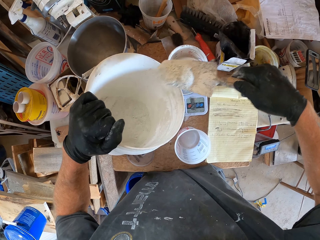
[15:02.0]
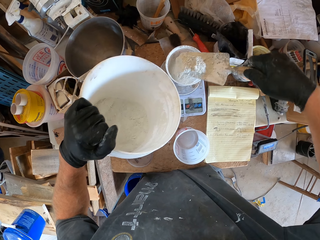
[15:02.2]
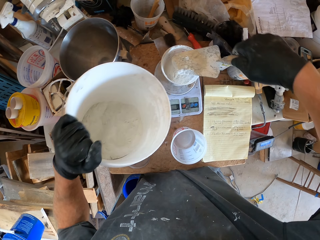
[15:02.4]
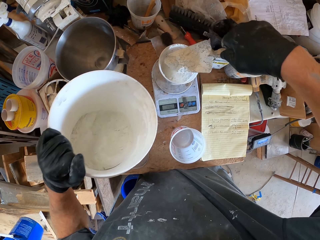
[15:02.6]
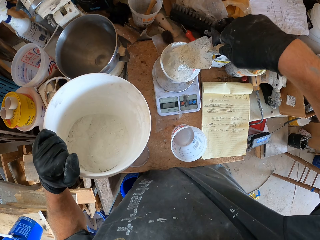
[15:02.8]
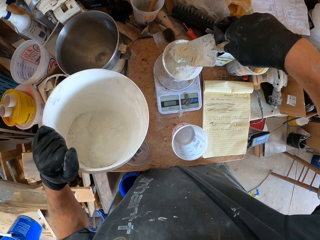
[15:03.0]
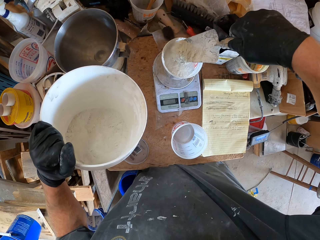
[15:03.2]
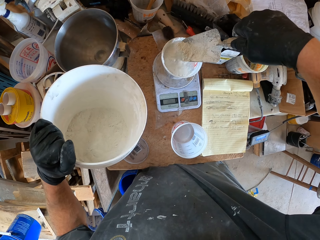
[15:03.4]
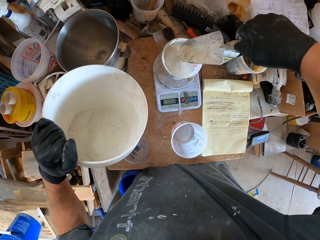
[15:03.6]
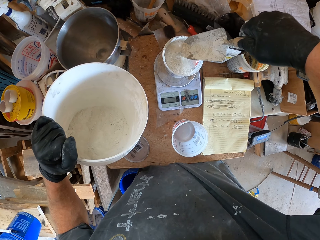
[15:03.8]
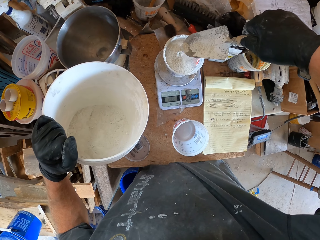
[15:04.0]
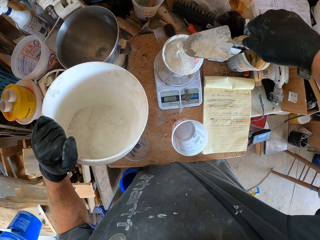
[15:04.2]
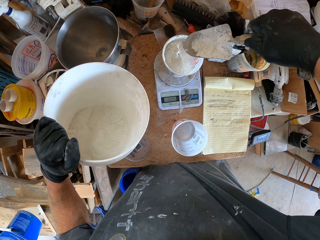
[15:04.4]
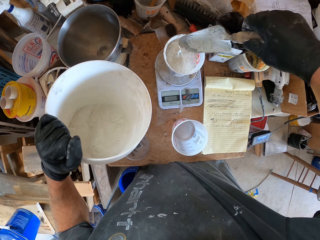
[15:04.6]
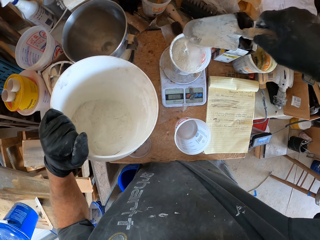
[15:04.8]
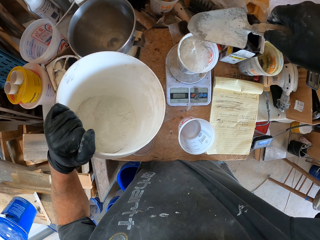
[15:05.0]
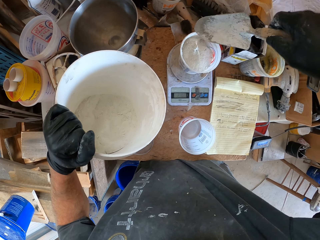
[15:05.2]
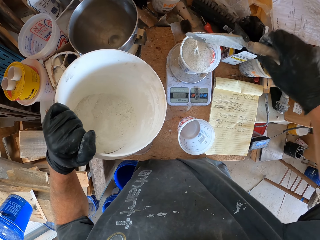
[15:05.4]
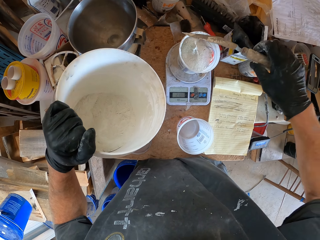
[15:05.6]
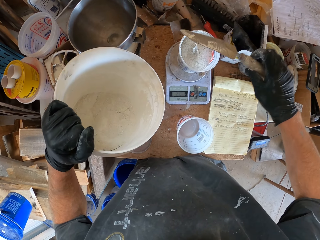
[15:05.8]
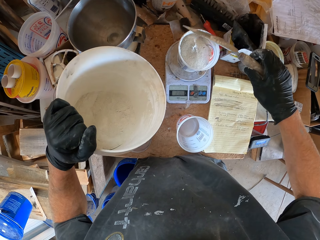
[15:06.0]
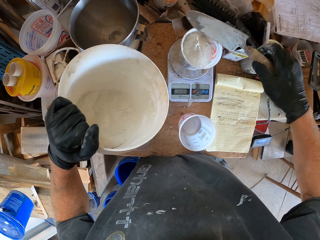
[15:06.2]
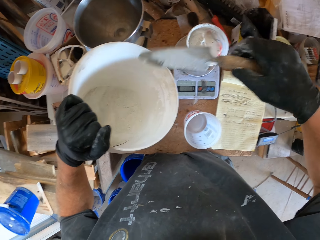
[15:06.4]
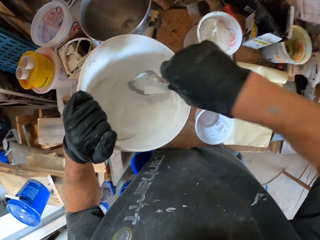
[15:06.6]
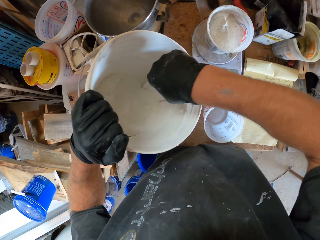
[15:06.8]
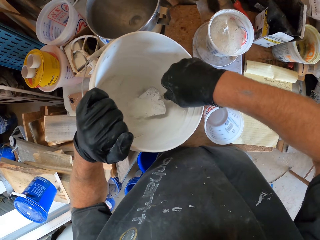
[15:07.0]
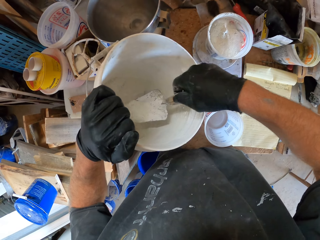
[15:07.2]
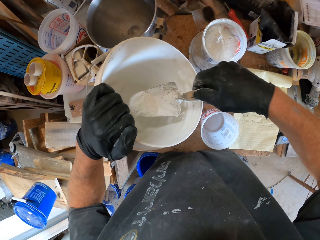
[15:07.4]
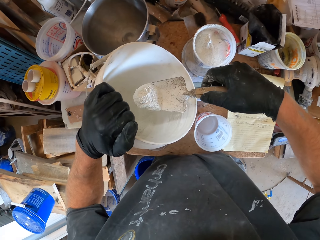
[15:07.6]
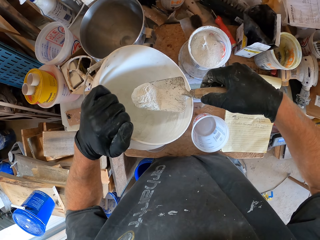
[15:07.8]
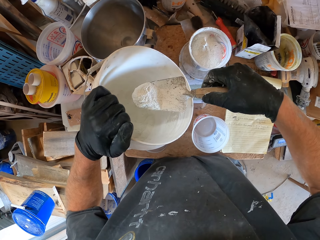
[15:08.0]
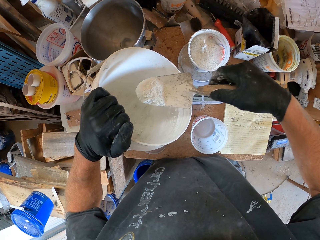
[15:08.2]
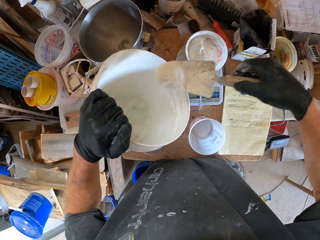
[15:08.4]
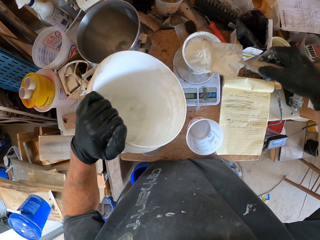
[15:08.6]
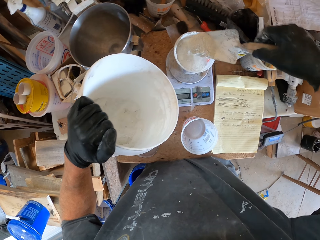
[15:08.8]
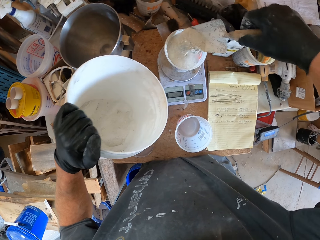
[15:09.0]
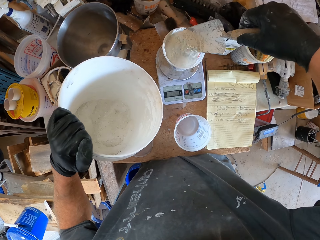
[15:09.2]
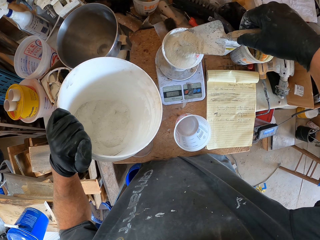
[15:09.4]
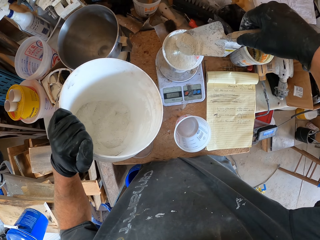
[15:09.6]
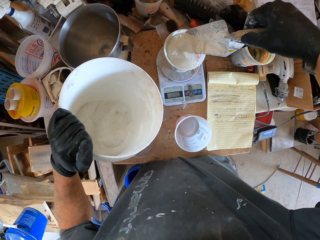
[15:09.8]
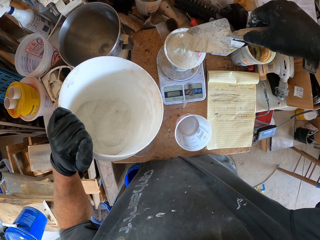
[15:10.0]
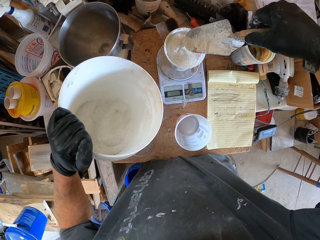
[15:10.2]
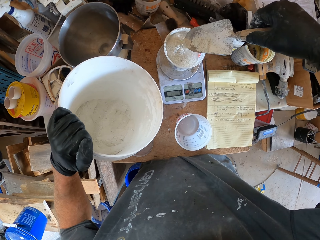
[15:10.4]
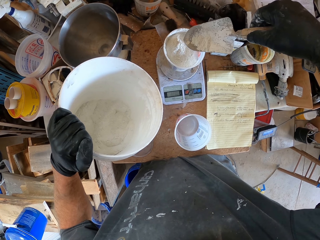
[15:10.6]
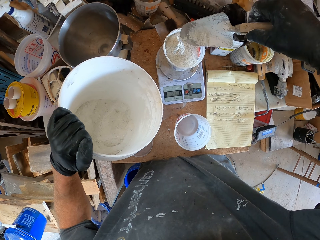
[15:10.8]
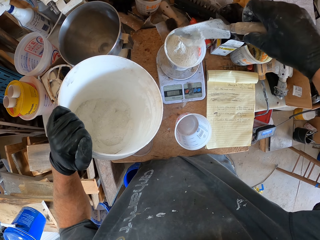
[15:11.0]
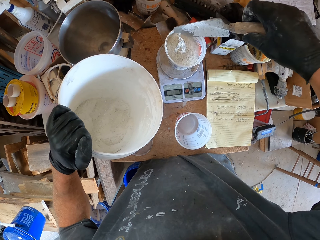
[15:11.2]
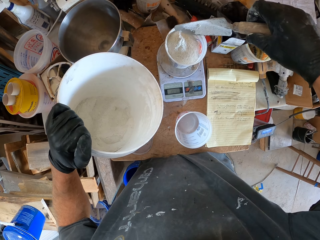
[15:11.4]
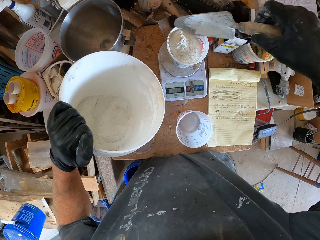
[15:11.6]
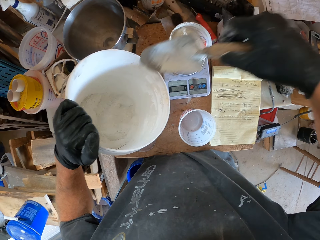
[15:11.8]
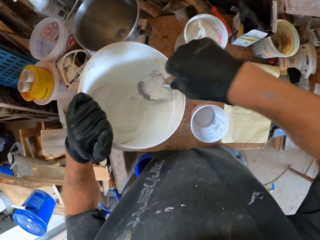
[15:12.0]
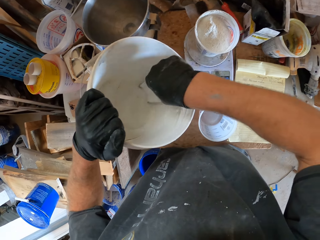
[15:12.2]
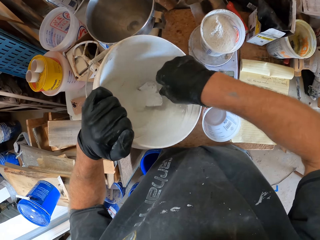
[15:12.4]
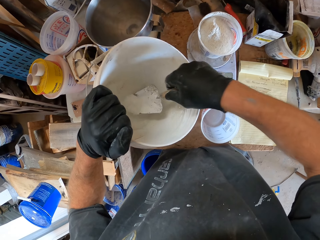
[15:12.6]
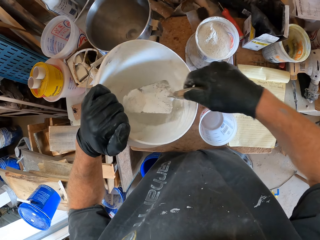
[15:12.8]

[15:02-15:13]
The camera wearer pours the solid in the container. They pick the white solid with the trowel. They pour the solid in the container. They pick the white solid with the trowel.

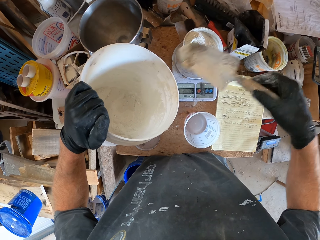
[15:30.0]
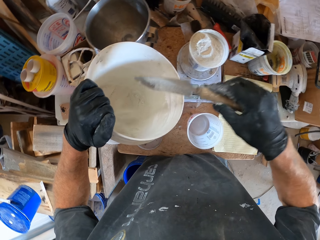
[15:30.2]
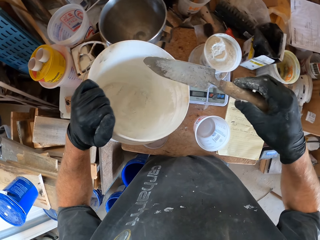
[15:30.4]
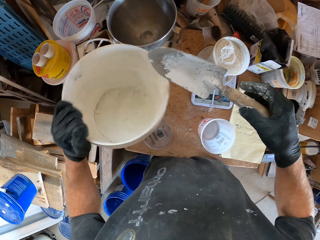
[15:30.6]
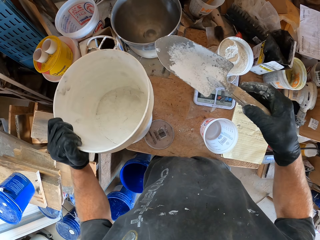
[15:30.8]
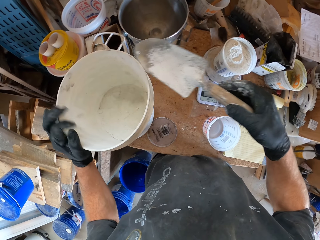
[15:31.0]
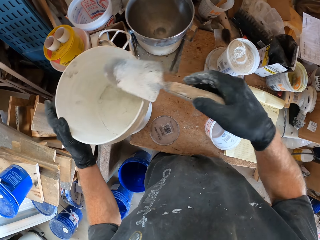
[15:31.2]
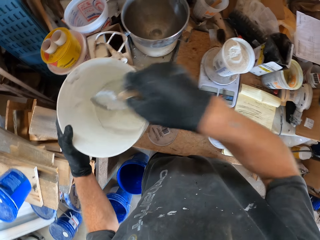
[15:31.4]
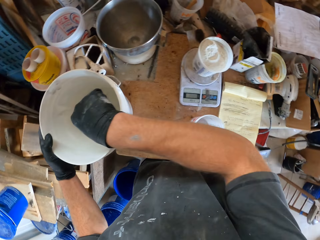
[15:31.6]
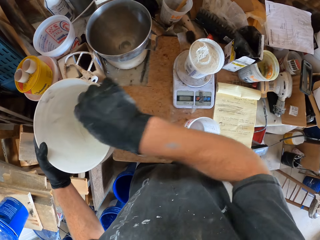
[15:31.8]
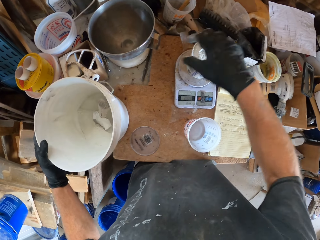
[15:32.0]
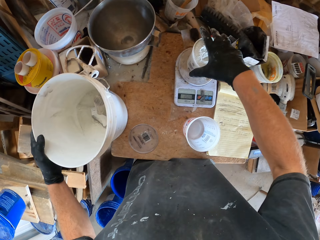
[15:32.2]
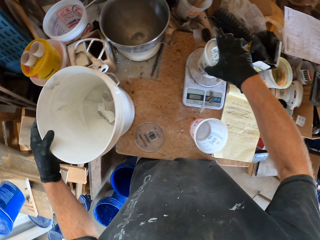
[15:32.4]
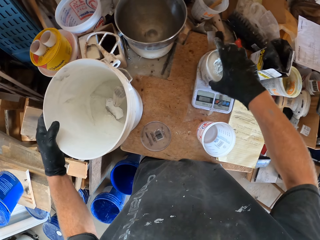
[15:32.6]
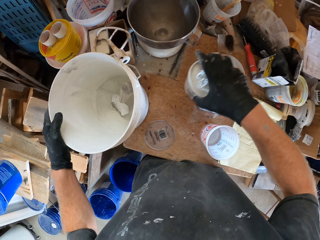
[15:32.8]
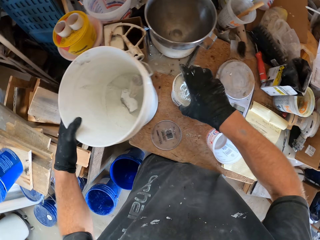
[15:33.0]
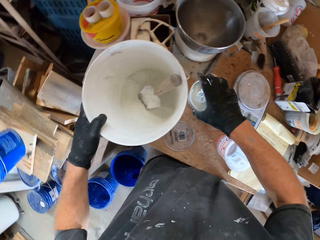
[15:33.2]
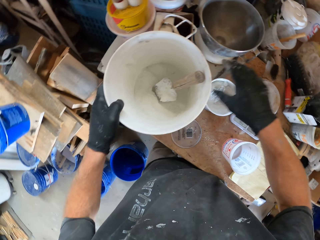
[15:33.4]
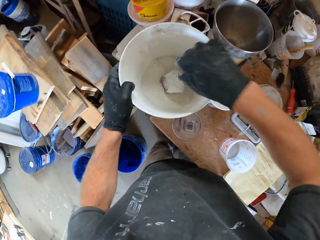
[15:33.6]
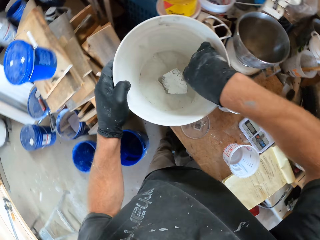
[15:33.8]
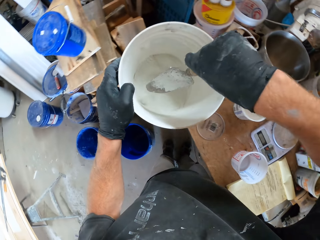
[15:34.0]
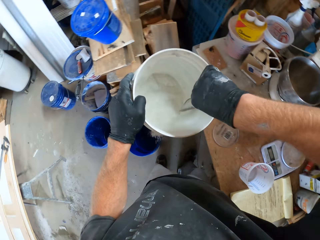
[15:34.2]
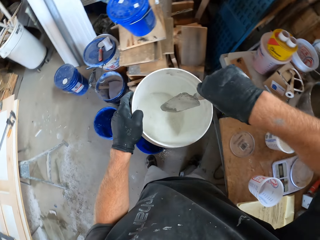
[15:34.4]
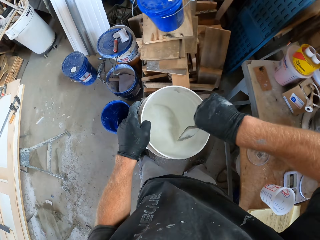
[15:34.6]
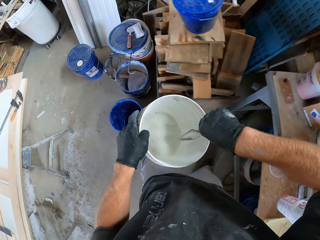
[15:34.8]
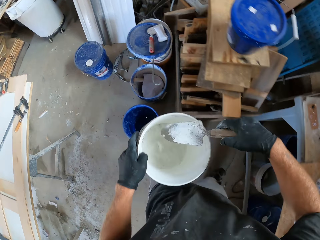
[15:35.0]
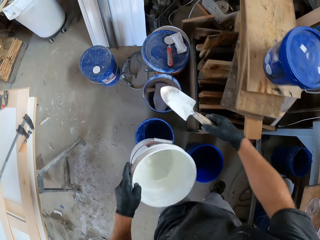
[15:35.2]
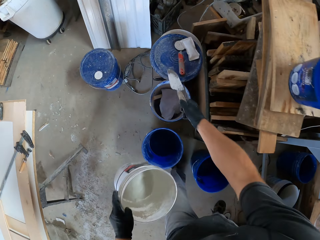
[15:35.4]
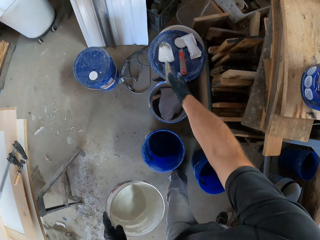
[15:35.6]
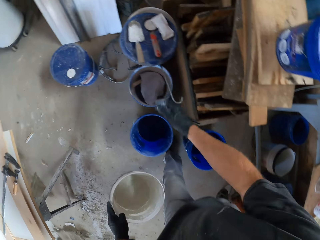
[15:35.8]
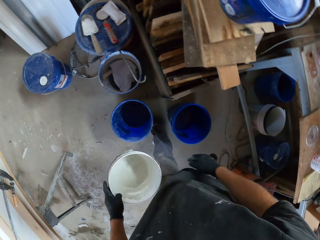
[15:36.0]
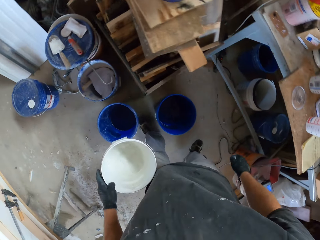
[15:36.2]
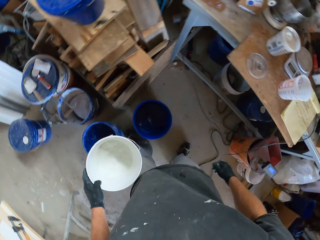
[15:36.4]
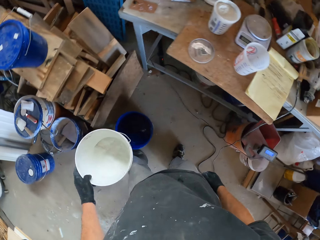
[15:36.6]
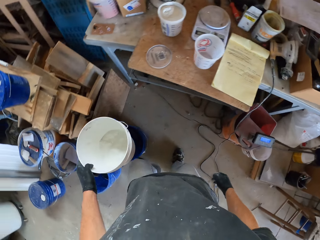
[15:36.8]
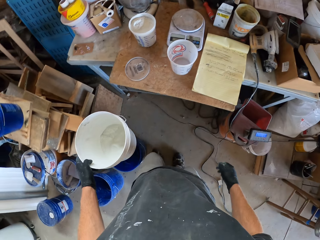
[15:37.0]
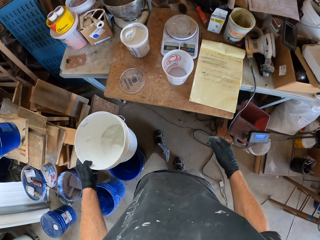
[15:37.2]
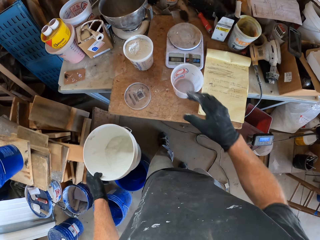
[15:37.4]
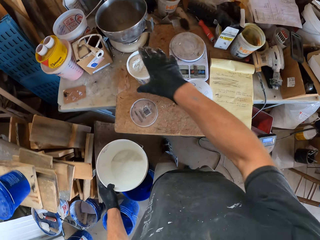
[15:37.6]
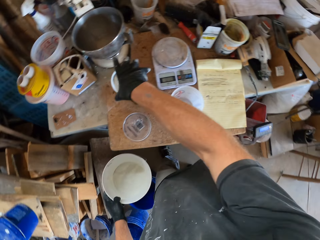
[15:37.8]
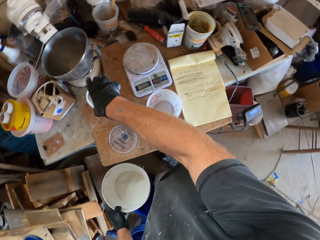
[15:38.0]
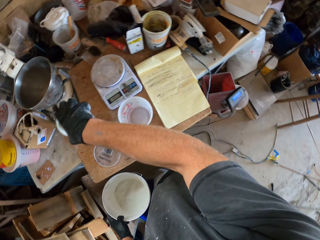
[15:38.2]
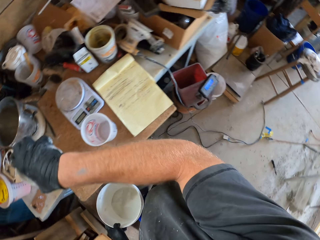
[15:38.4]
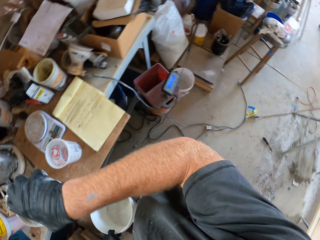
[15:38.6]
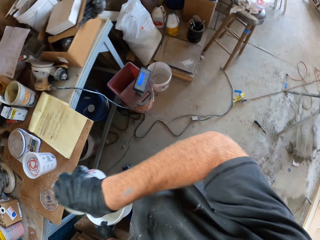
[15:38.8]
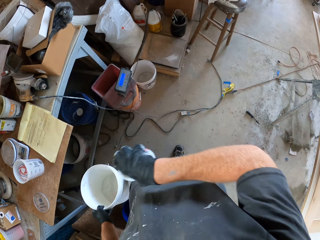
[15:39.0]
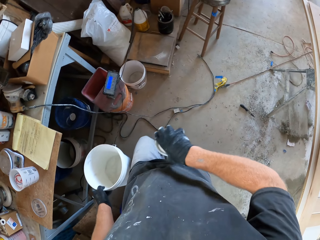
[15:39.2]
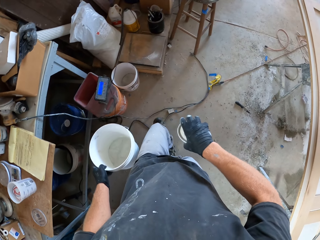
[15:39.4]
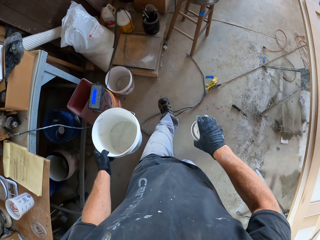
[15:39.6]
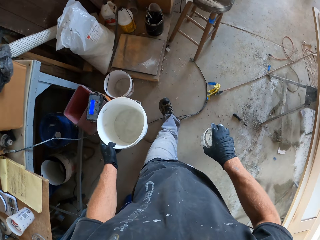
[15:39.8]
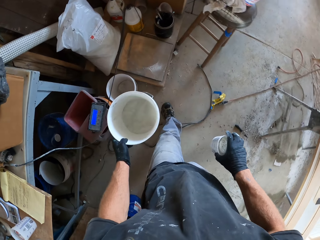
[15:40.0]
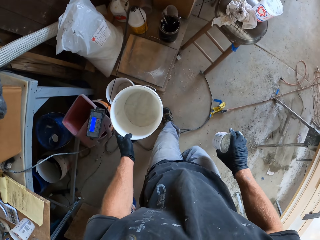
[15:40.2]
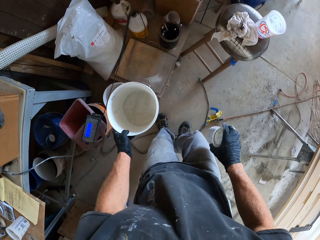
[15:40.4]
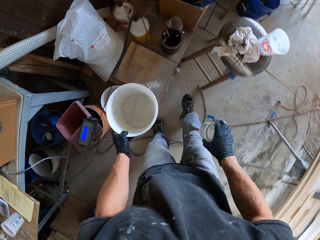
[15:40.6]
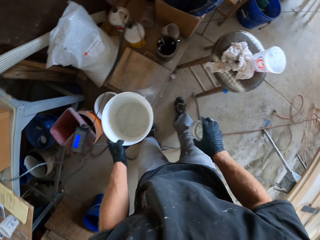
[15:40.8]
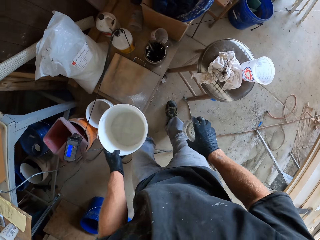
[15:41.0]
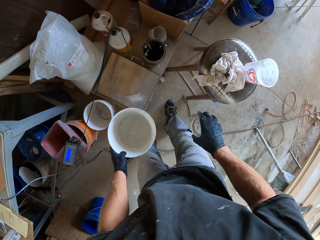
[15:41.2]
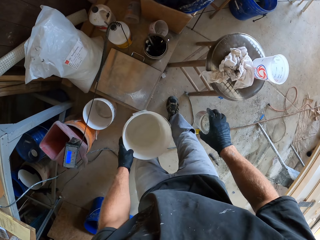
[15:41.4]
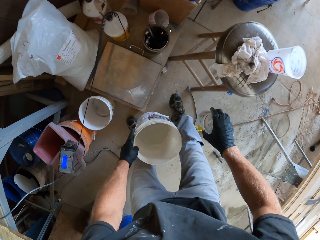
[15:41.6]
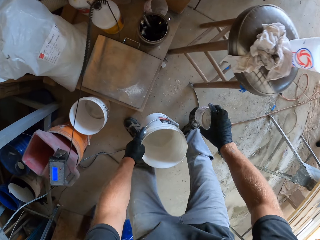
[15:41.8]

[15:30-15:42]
The camera wearer pours the solid in the bucket. He places the white bucket on the table. He drops the hand trowel inside the white bucket. He picks the container. He carries the small container of white cement from the weighing balance with his right hand. He drops the small container on the table. He picks the hand trowel from the white bucket with his right hand. He carries the white bucket with his left hand from the table. He picks the bucket. He hits the hand trowel on the white bucket. He drops the hand trowel on the lid on the bucket with his right hand. He moves a bit with the white bucket in his left hand. He picks the small container of white cement with his right hand from the table. He moves with the white bucket and the small container in his hands. He walks away.
